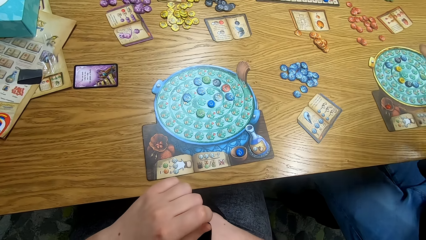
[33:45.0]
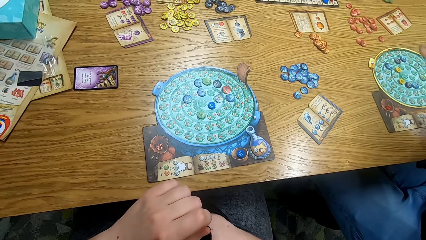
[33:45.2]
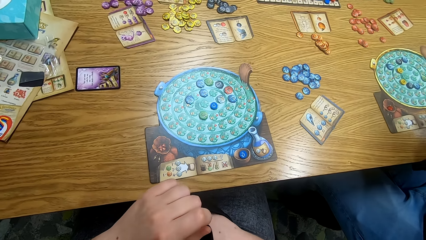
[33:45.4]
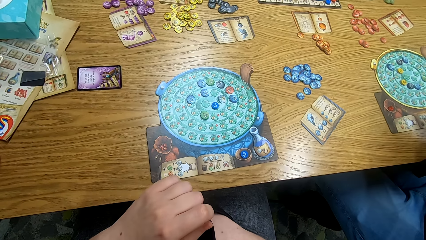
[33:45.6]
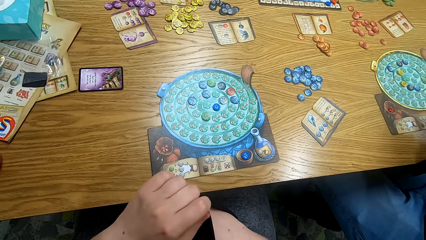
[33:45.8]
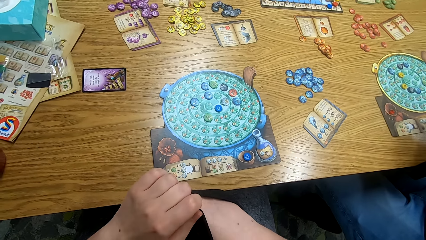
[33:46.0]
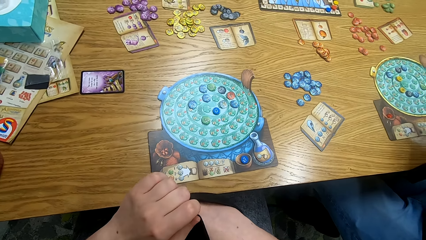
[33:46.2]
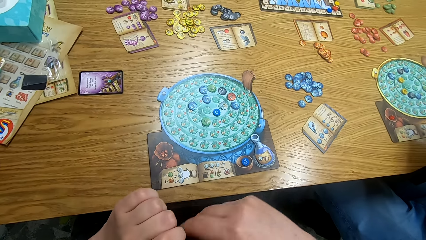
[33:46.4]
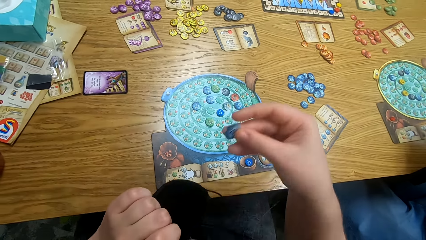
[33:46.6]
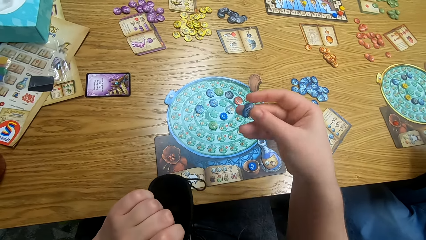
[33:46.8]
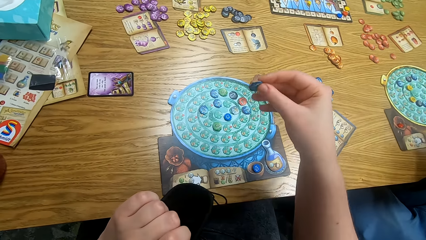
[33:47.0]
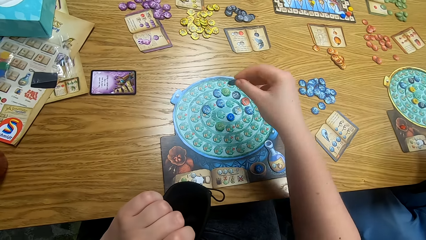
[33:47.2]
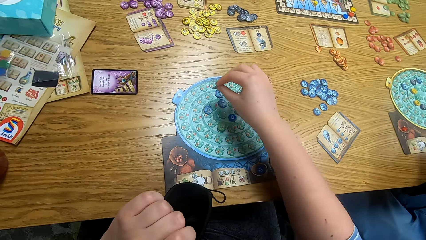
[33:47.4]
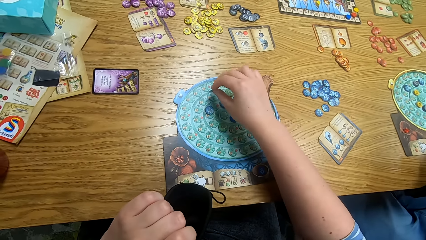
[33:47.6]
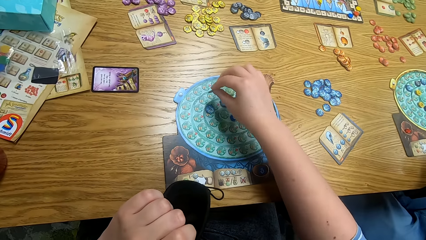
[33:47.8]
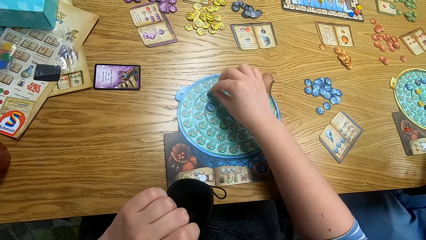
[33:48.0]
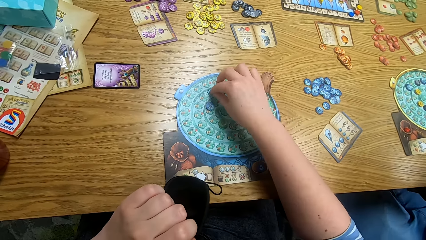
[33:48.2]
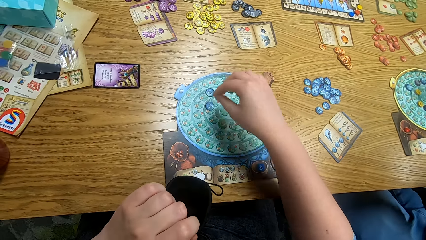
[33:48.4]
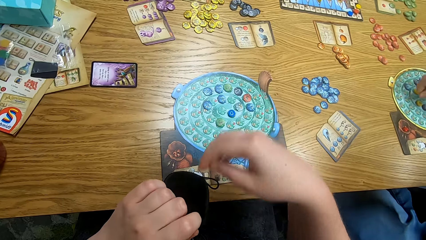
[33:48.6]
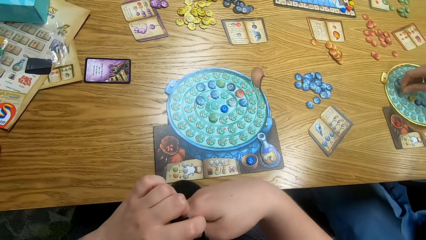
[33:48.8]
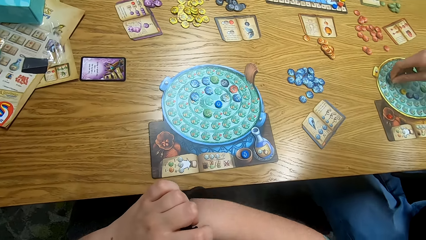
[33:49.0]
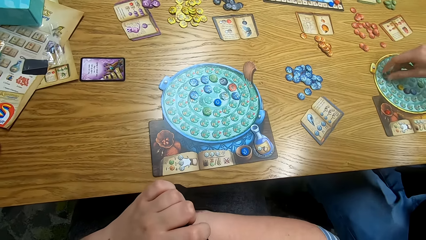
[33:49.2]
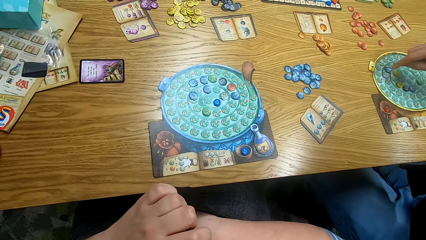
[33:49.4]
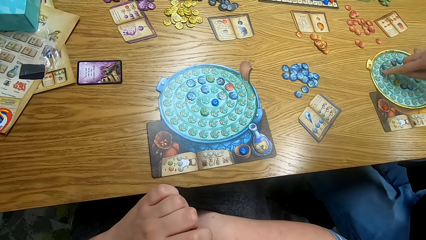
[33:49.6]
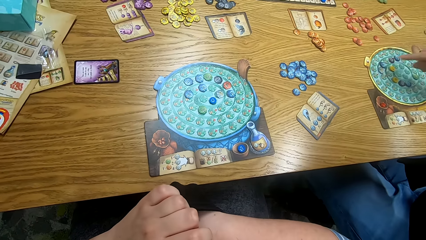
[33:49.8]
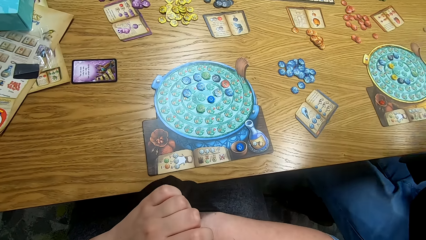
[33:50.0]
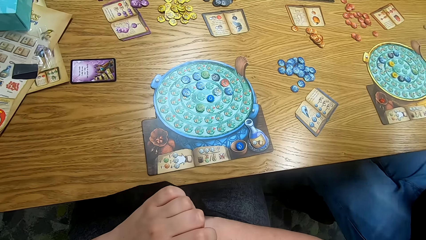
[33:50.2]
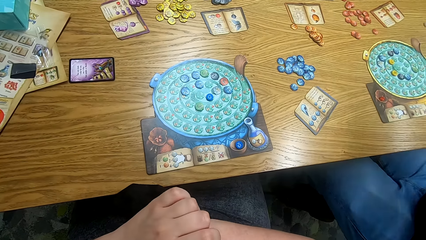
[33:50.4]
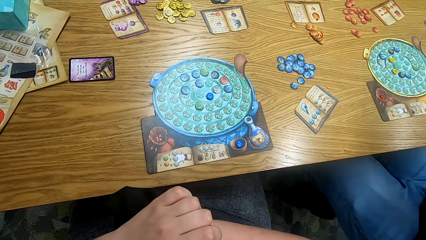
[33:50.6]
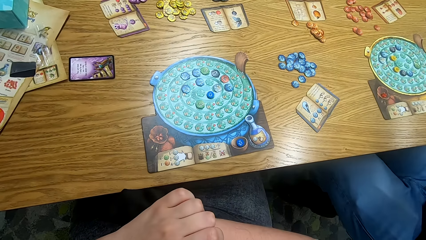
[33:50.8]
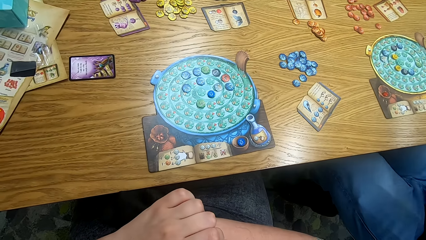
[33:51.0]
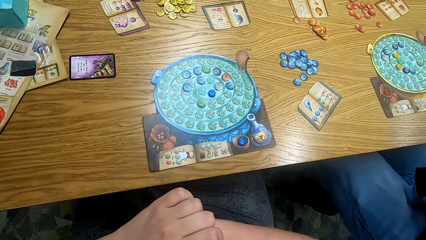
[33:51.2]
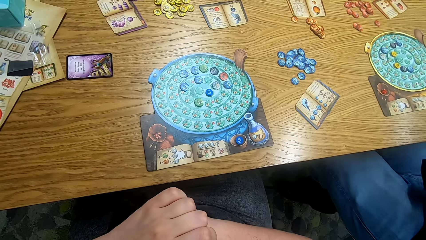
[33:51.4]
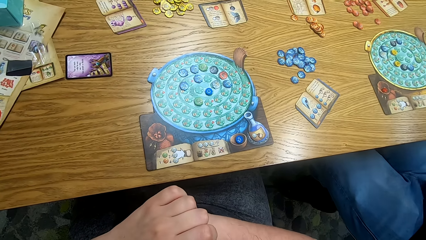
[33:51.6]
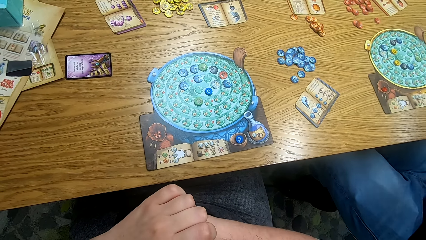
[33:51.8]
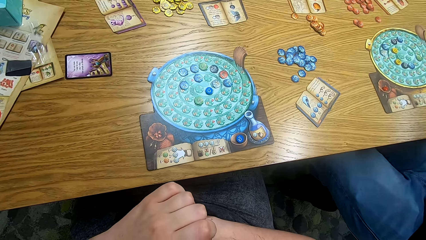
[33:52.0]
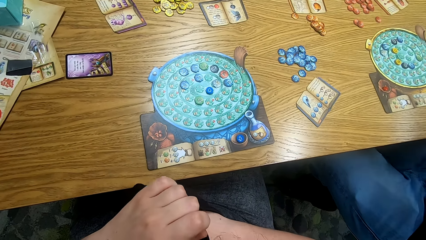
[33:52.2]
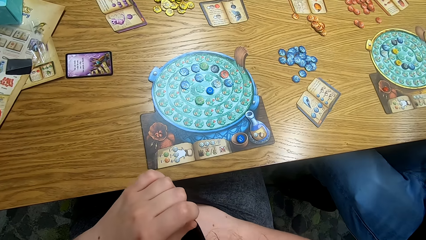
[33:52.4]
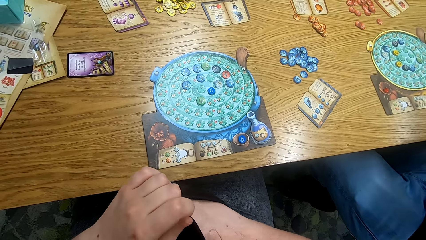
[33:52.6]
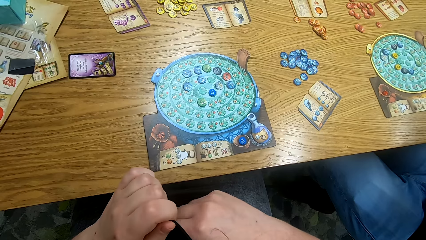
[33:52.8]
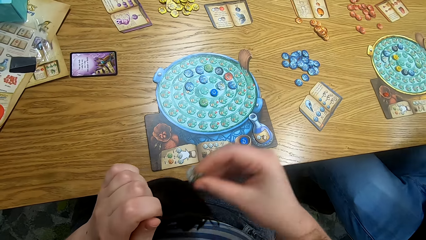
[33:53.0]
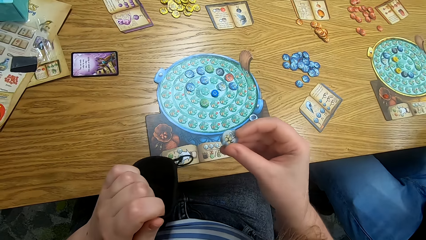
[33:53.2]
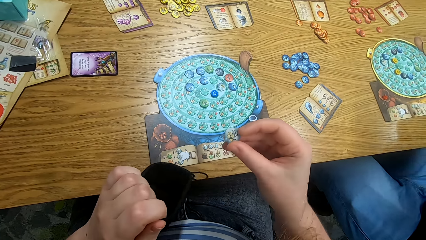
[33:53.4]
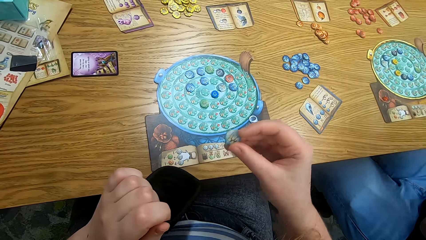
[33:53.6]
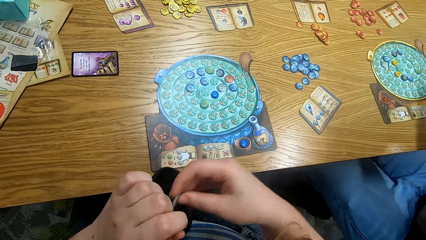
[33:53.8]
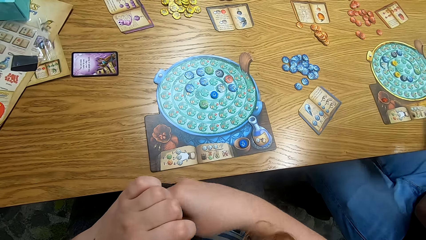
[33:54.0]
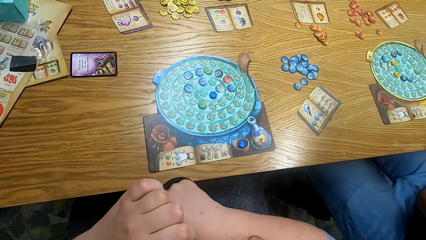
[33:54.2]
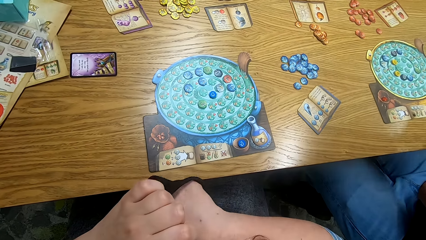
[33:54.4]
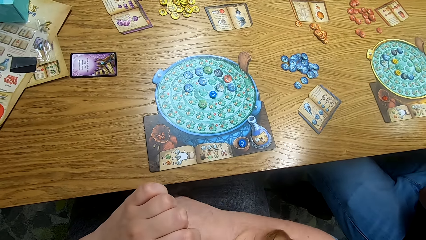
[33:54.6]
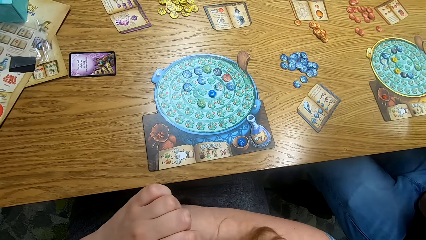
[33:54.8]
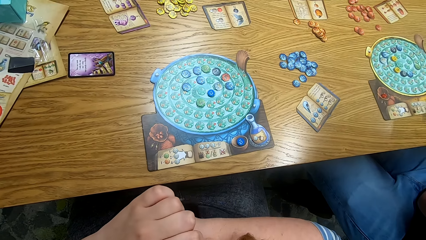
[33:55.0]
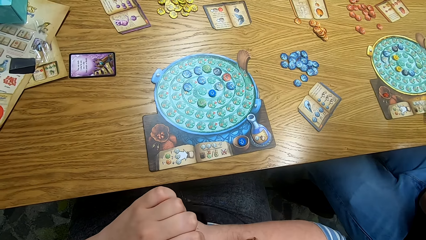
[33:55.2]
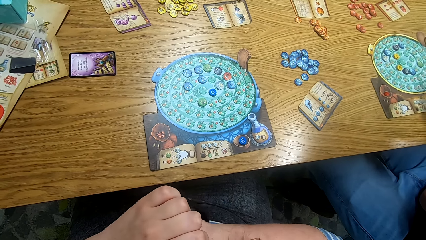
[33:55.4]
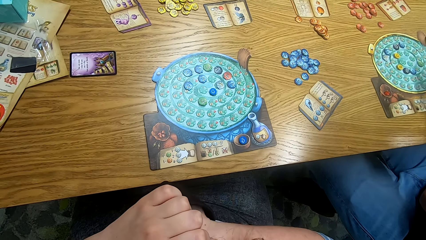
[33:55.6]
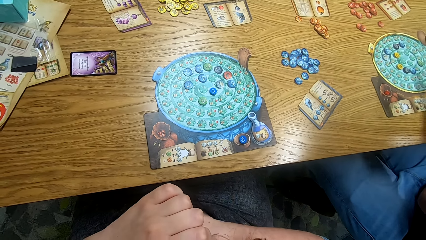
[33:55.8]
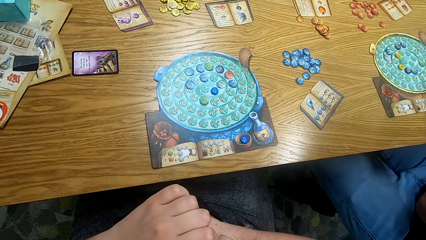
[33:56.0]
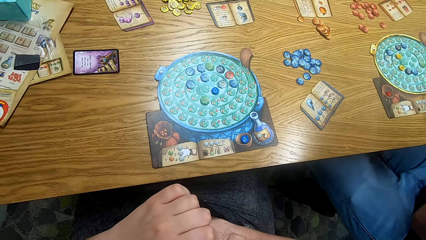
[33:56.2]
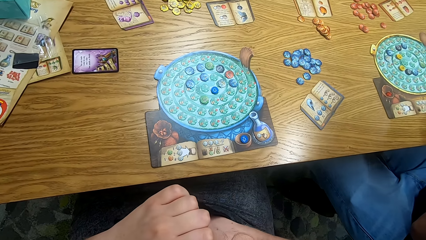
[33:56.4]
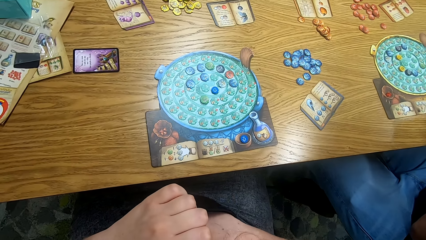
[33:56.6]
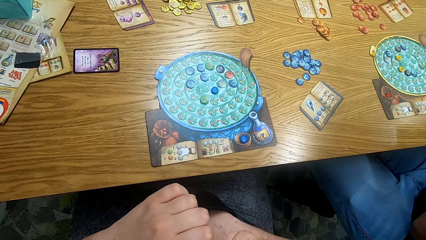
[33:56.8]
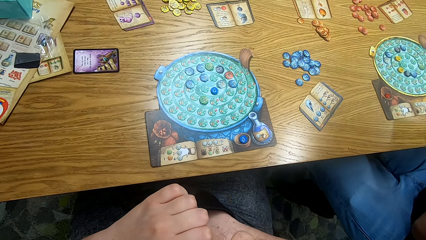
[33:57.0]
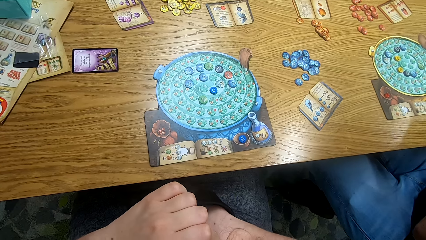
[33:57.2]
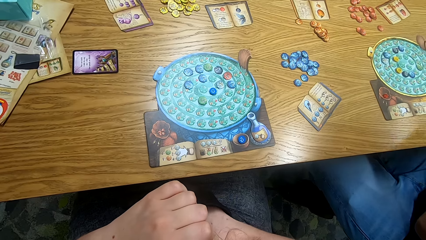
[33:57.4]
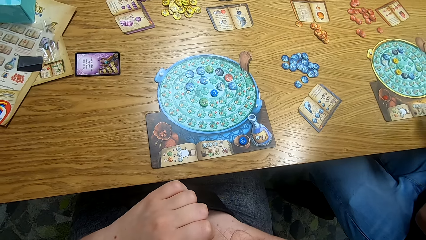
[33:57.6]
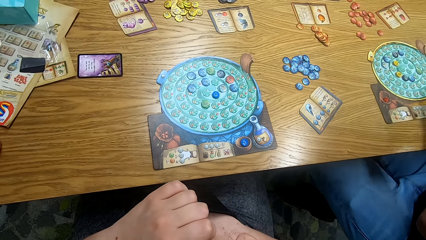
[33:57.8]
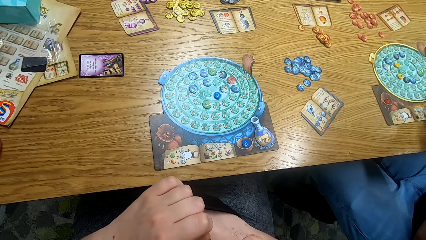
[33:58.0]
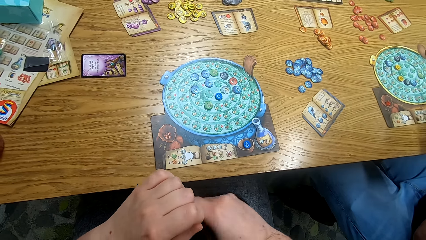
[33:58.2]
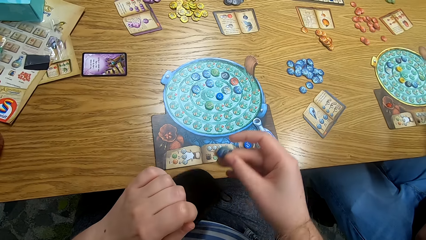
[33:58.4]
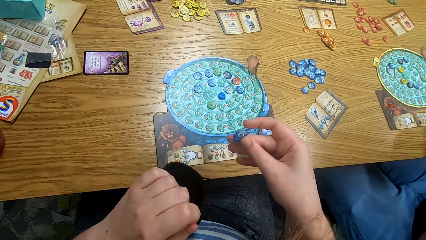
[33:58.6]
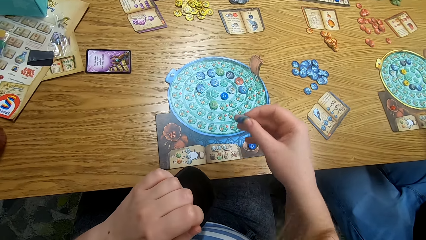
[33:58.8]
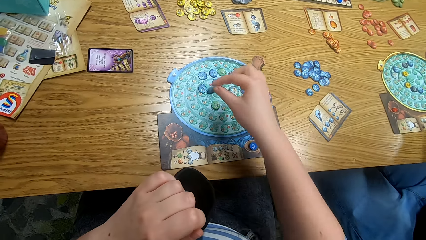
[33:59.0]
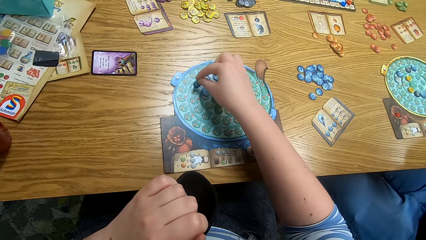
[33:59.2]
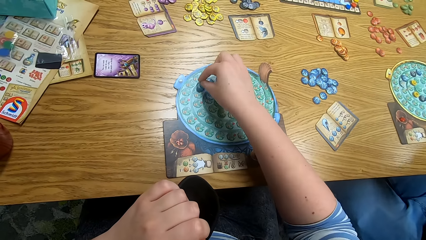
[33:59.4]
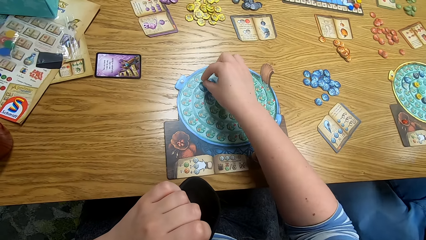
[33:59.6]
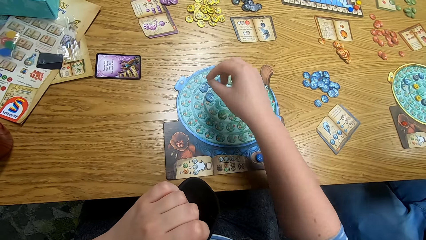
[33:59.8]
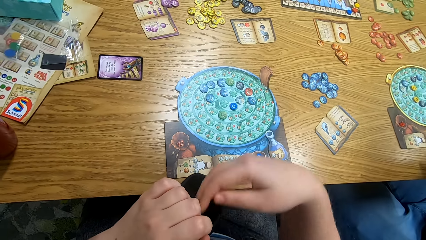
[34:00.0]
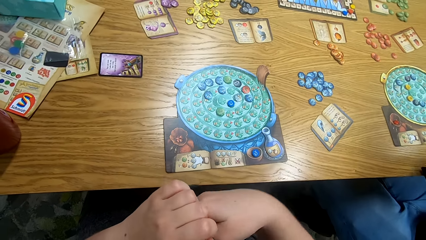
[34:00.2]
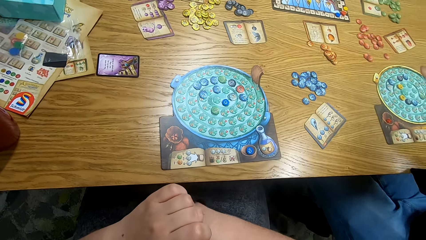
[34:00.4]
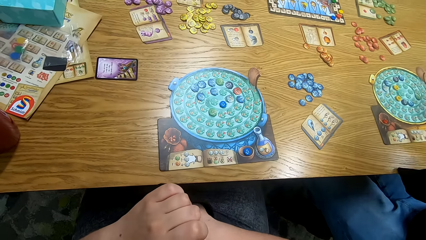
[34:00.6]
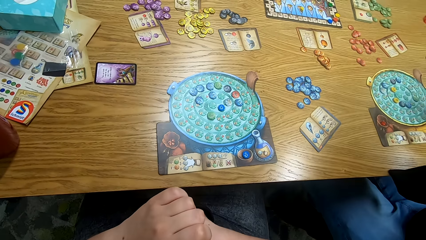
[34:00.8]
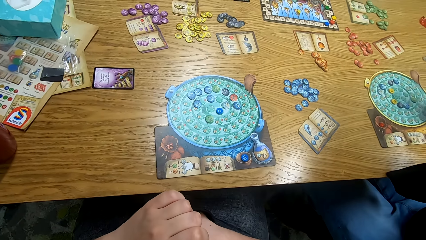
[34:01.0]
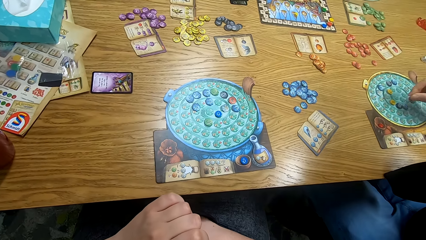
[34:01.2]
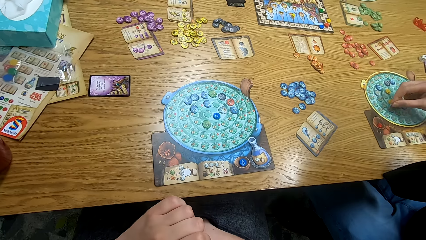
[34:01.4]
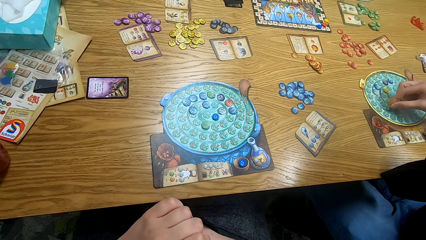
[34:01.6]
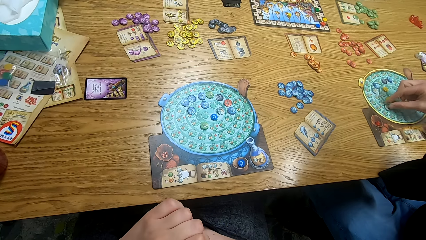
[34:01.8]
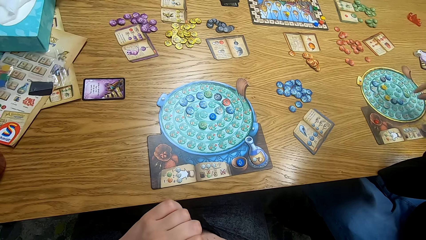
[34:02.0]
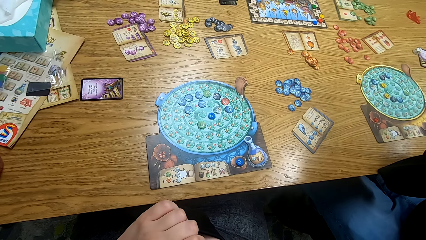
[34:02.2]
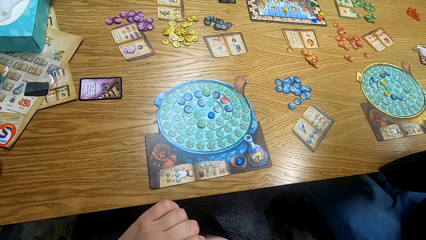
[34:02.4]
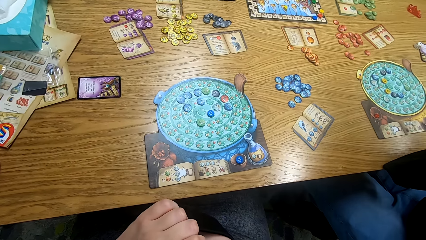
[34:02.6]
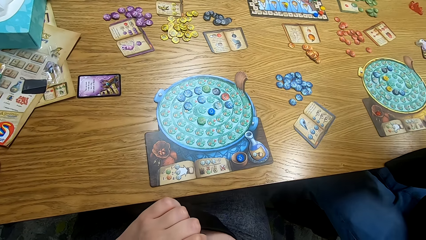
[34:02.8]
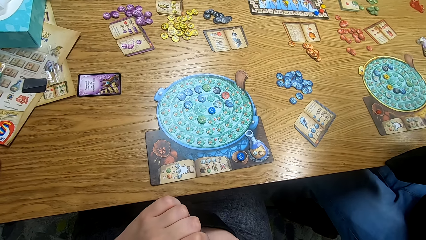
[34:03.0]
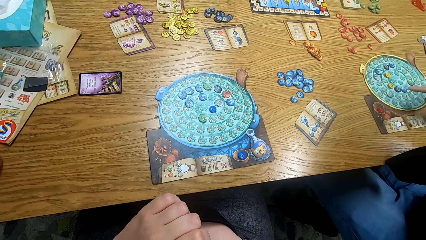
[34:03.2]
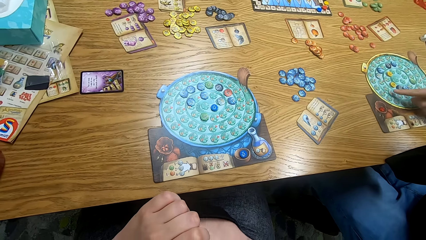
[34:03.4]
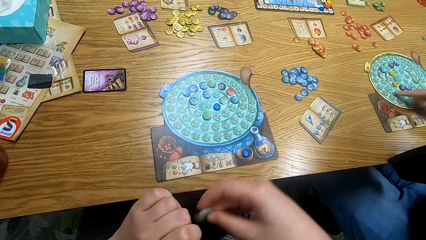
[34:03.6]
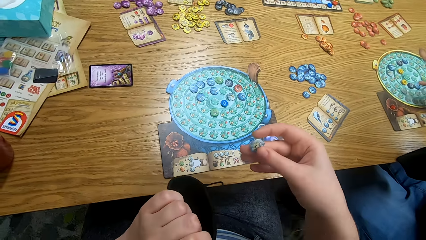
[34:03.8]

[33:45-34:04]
The camera wearer places the token on the board. A man places the token on the board. The camera wearer picks the tokens from the bag. They look at the token. They pick the tokens from the bag. They place the token on the board. They pick the tokens from the bag. The man places the token on the board.
